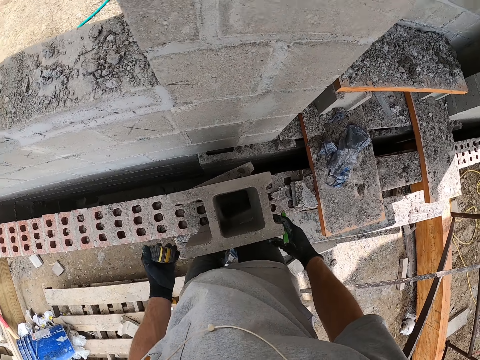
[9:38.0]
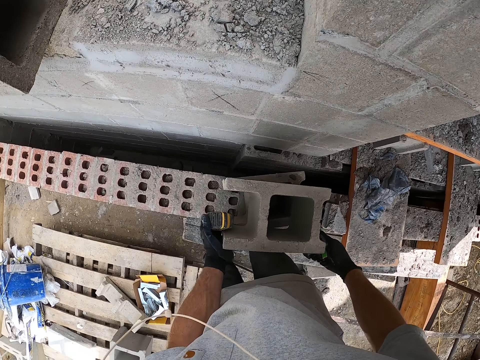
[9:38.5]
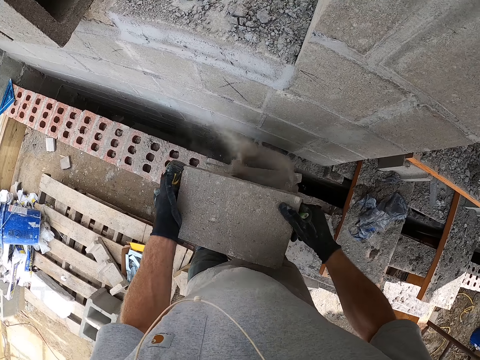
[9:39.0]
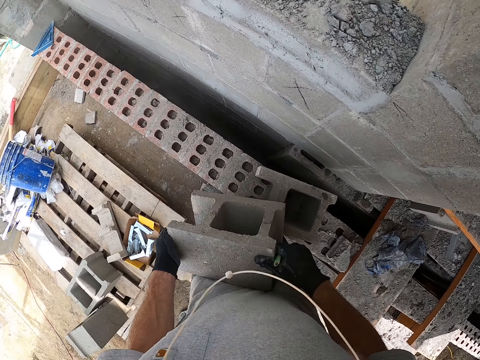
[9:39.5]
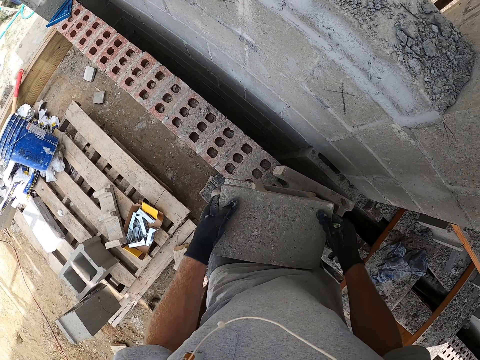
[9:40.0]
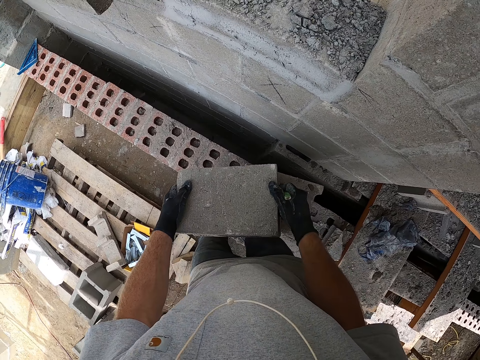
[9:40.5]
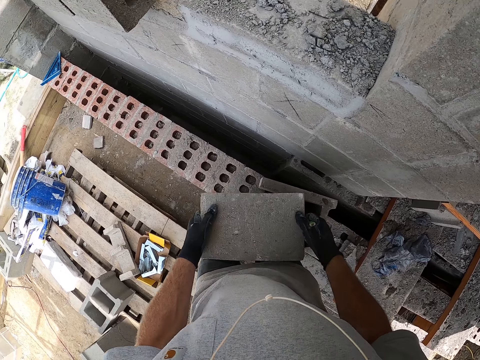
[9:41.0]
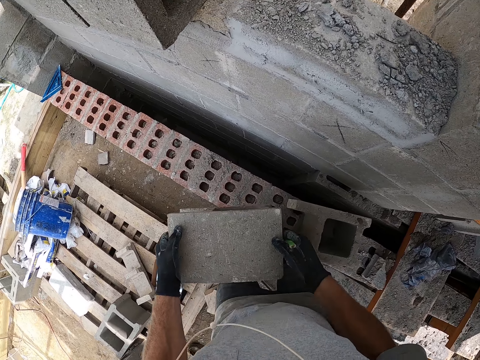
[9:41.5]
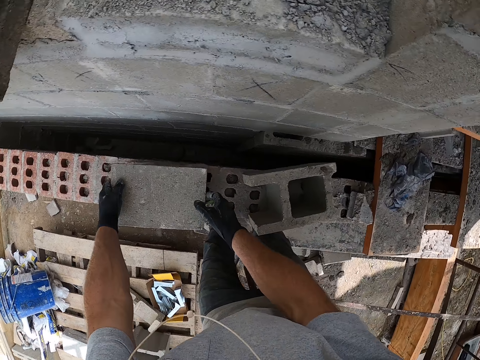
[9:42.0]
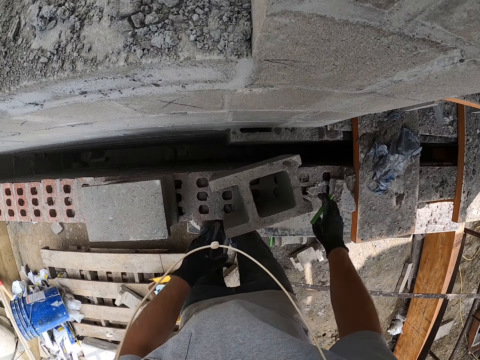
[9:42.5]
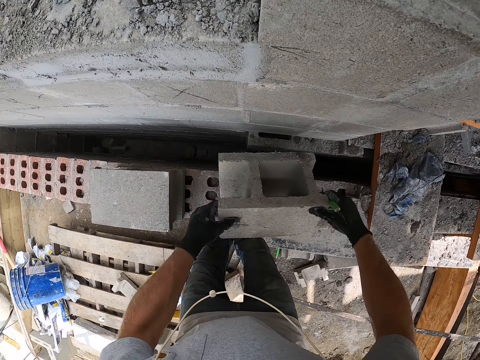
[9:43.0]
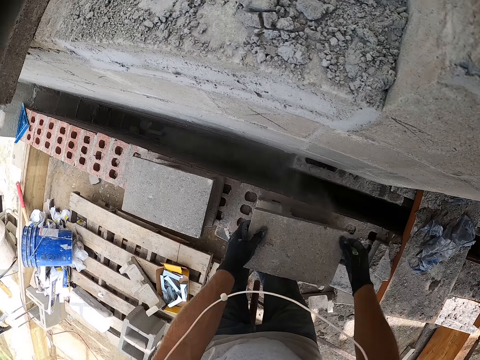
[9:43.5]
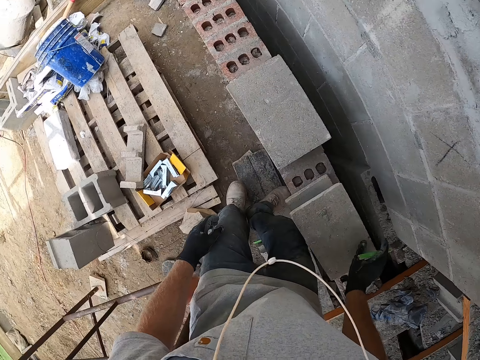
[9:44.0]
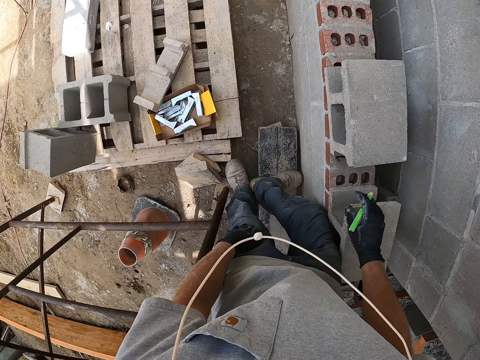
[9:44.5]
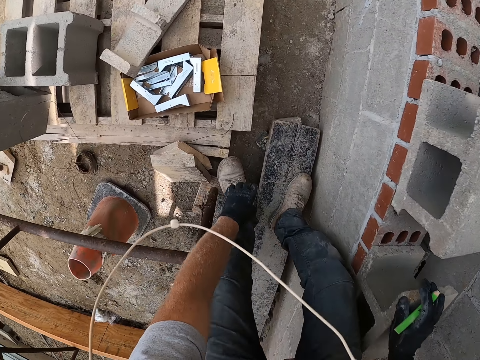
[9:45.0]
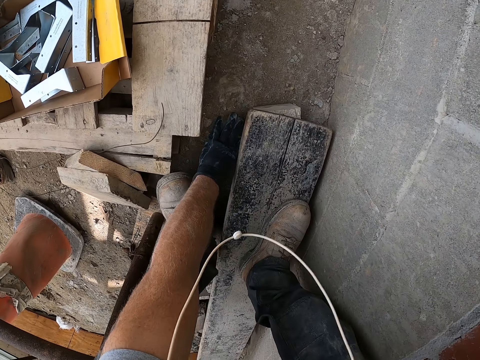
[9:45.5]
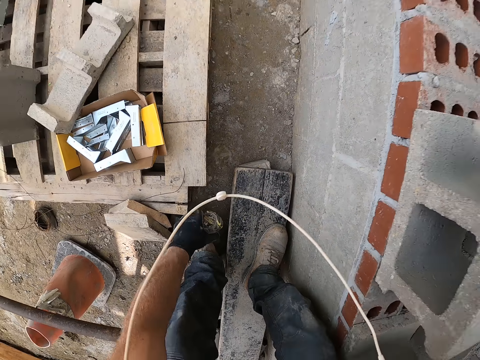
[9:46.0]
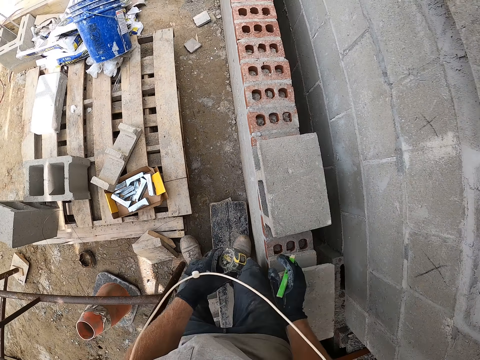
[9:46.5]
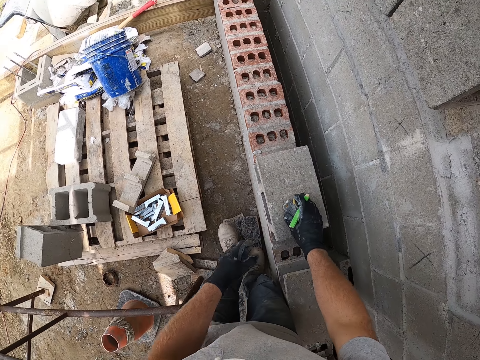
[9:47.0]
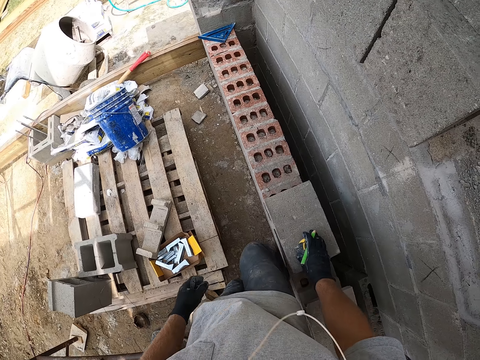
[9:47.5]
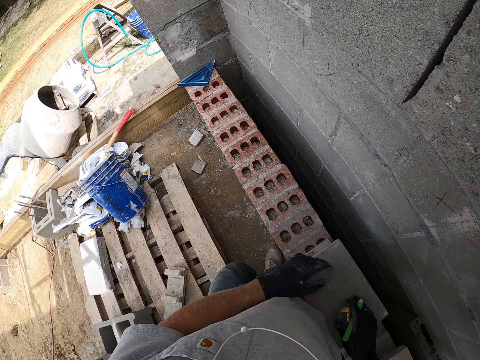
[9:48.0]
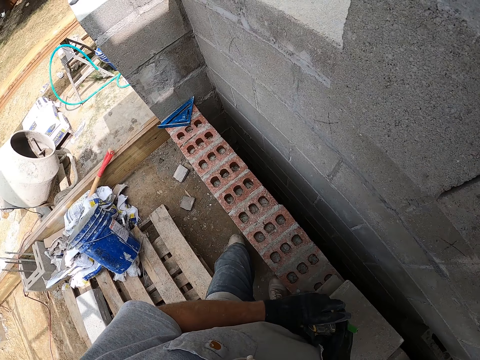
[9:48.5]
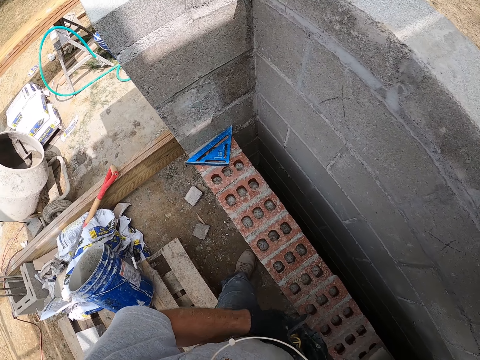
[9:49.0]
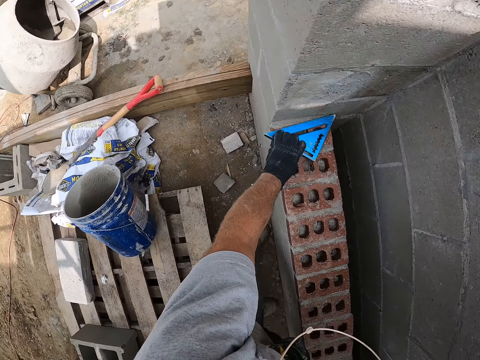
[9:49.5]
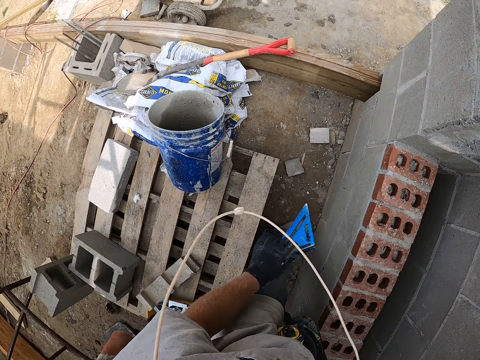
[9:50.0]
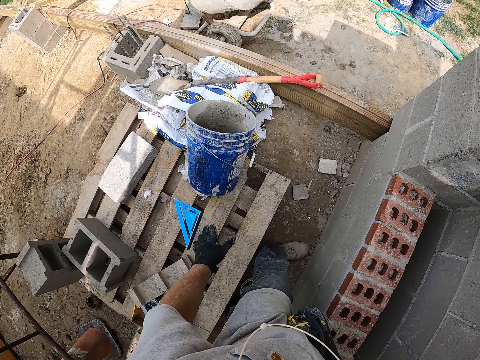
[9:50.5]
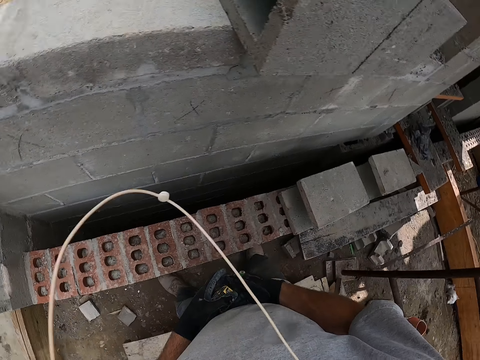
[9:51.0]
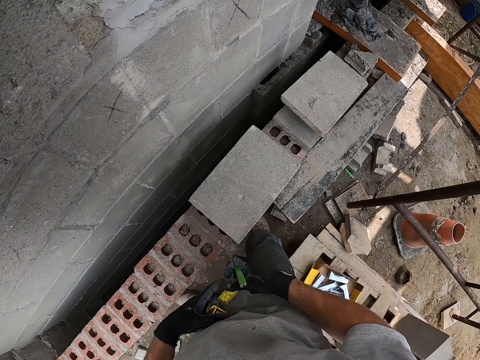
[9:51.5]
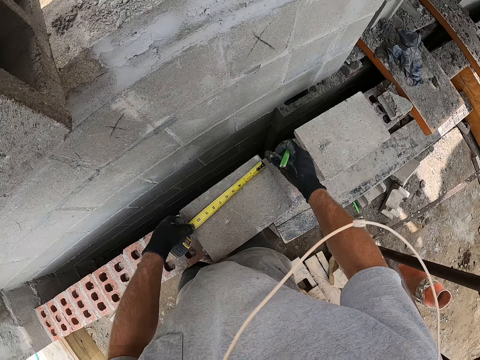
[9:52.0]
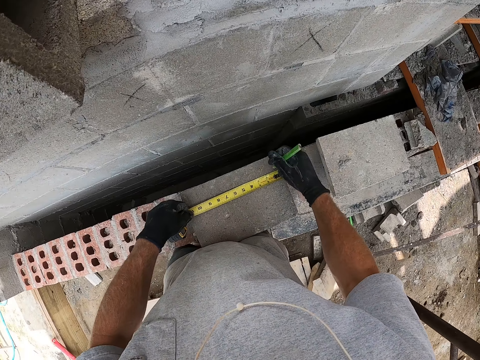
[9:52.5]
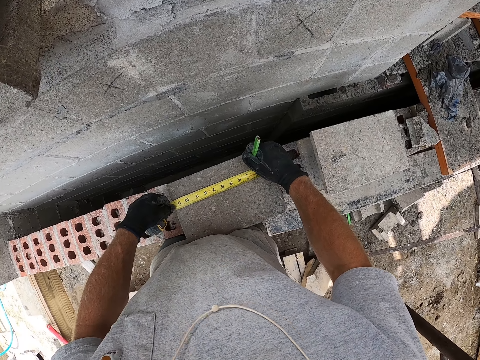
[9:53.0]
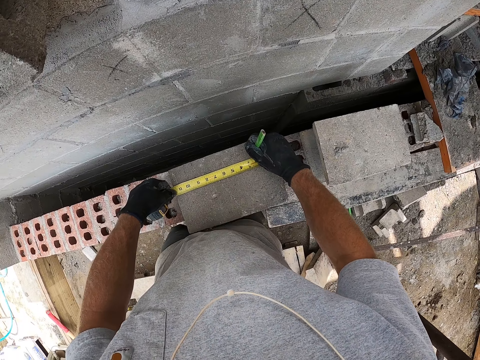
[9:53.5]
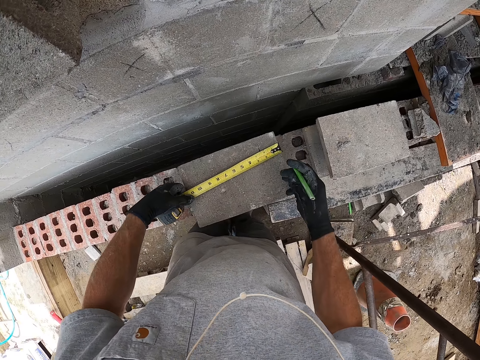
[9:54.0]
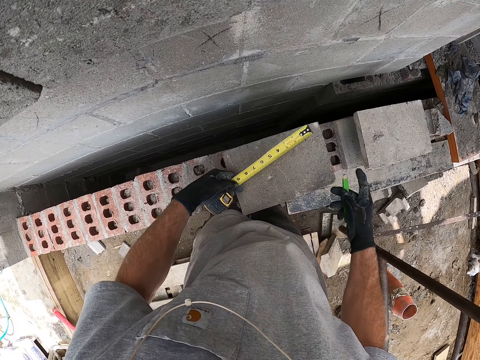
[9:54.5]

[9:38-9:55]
The camera wearer carries the concrete block with his hands, and lifts the block. He drops the concrete block on a brick wall. He turns another concrete block on the brick wall. He picks up the measuring tape from the floor. He drops the measuring tape on the concrete block. He moves forward. He picks up a set square from the brick wall. He drops the set square on the wooden plank. He turns. He measures a block. He sets the measuring tape on the concrete block. He marks the concrete block with a marker.

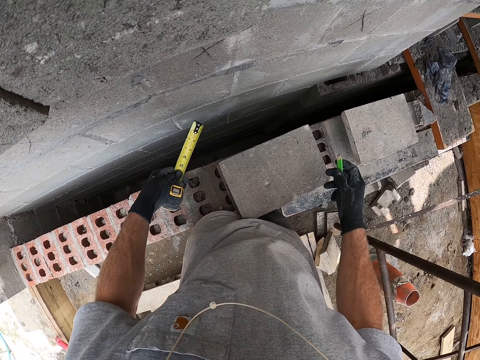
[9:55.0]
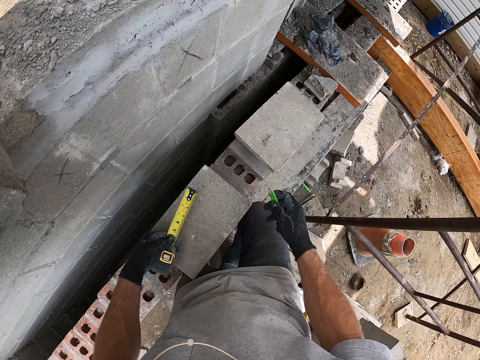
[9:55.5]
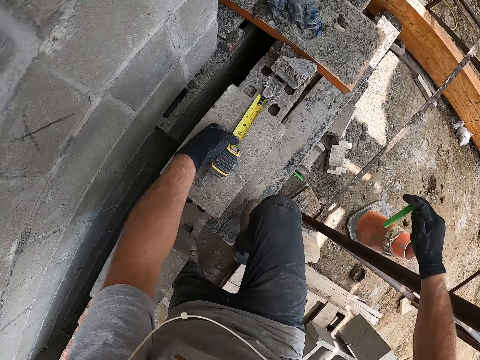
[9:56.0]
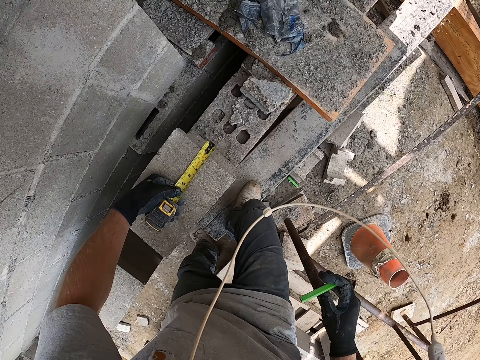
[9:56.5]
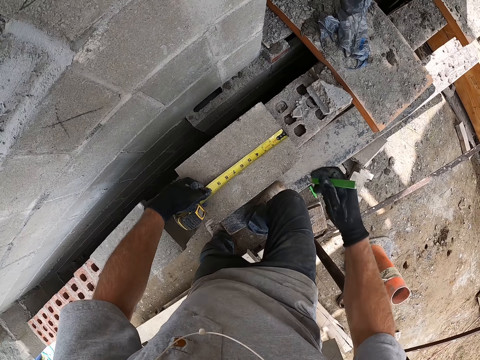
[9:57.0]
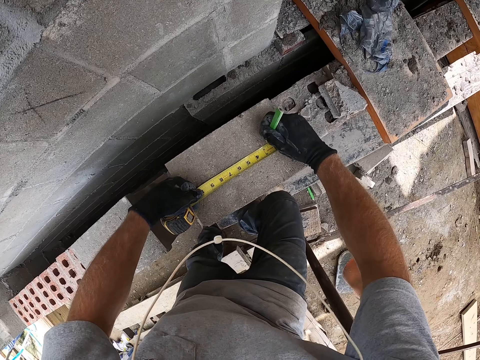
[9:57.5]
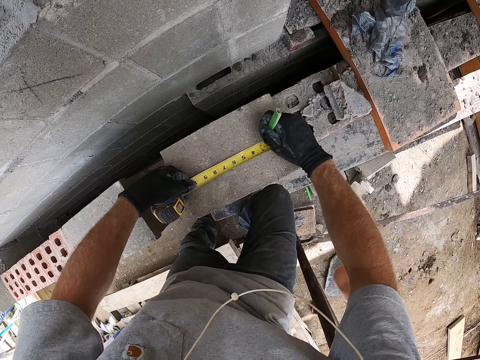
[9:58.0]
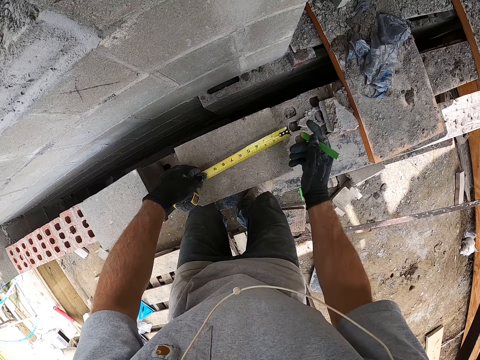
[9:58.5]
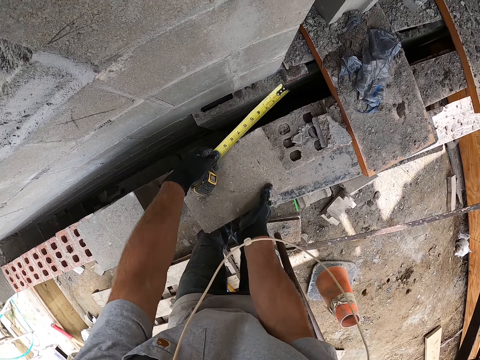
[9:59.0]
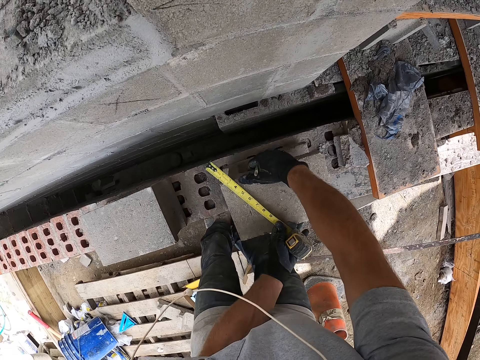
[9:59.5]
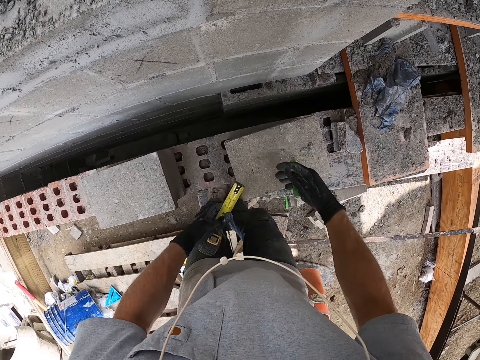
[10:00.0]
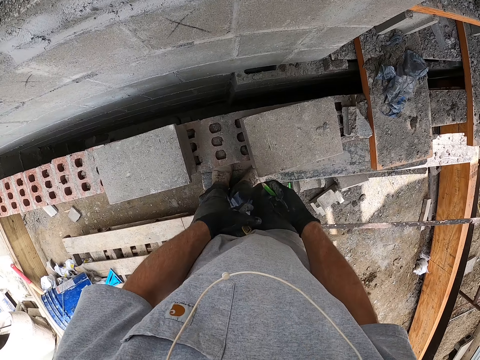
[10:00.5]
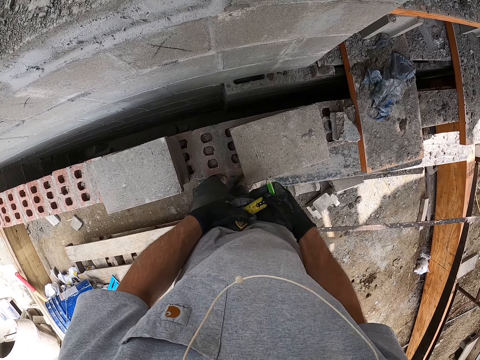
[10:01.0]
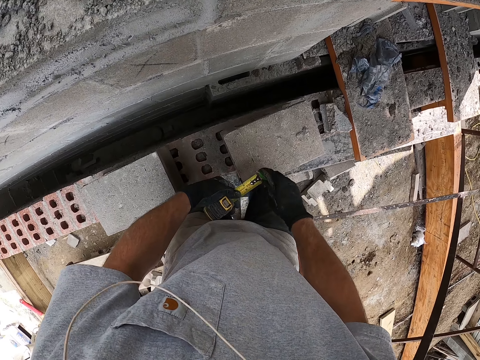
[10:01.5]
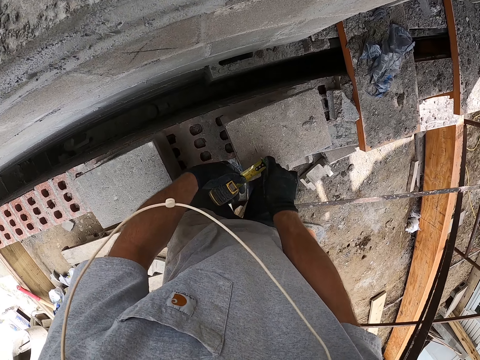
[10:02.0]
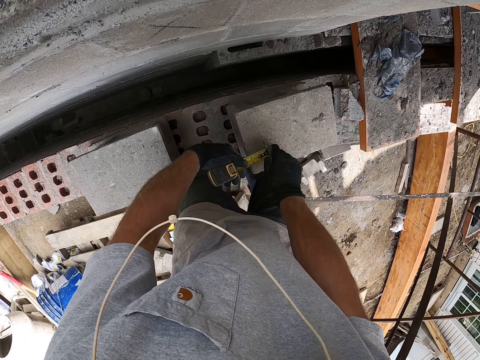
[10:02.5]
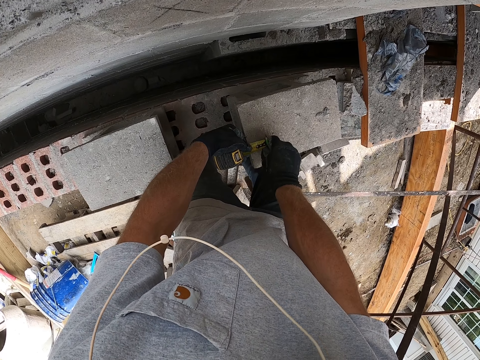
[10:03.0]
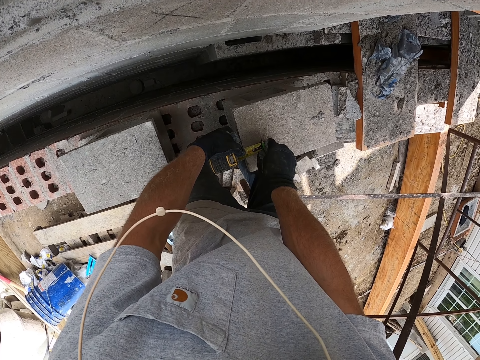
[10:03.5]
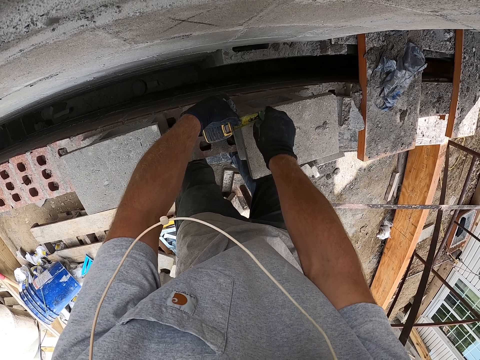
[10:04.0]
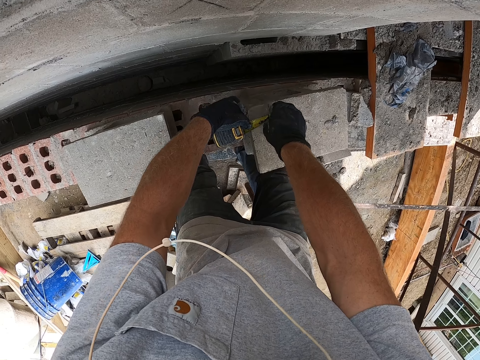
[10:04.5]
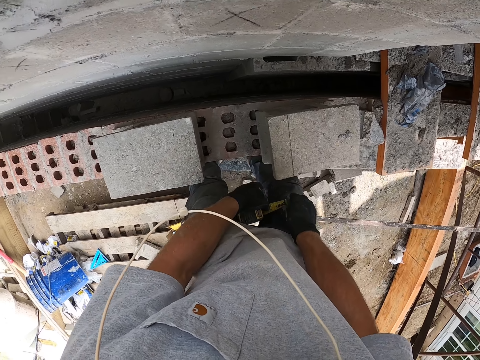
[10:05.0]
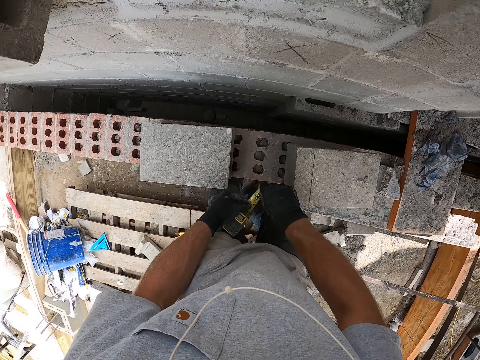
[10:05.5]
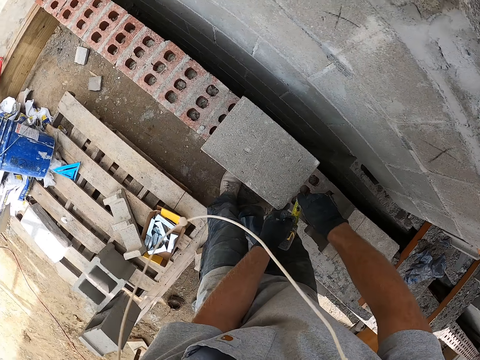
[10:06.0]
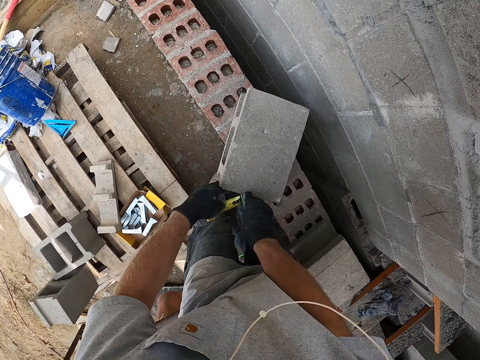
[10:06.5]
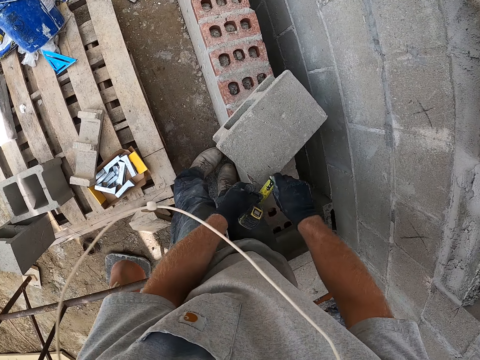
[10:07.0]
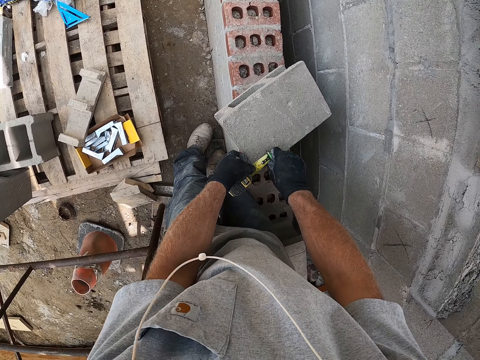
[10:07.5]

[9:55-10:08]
The camera wearer steps on a block. He sets the measuring tape on another concrete block. He marks the concrete block with the marker. He turns the concrete block on the brick wall. He measures the block. He sets the measuring tape on another concrete block. He measures the block. He marks the concrete block with the measuring tape. He rotates the block. He adjusts the concrete block on the brick wall.
